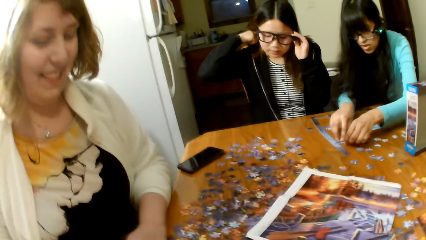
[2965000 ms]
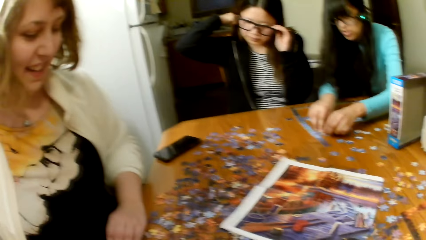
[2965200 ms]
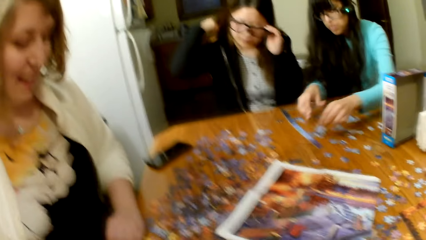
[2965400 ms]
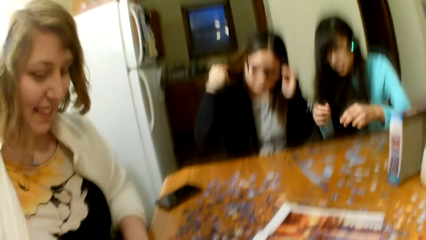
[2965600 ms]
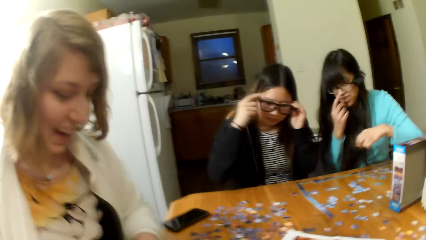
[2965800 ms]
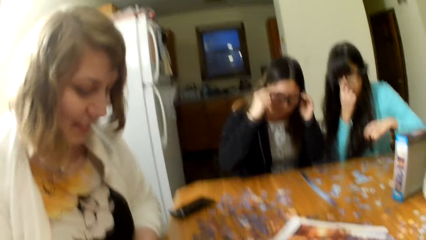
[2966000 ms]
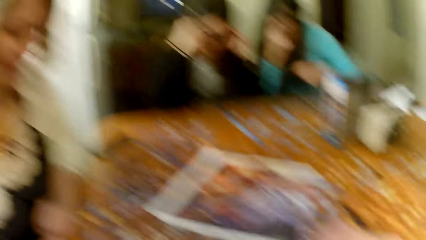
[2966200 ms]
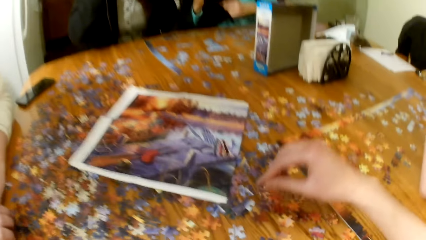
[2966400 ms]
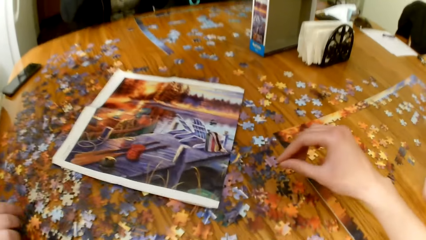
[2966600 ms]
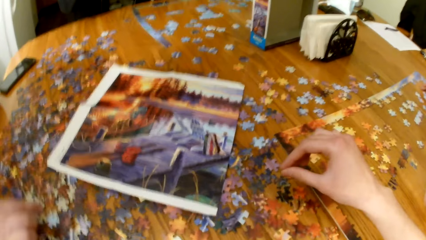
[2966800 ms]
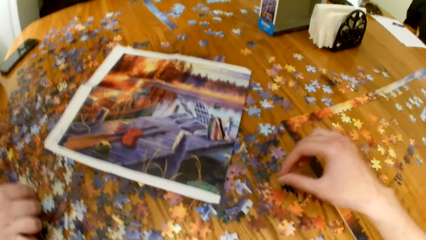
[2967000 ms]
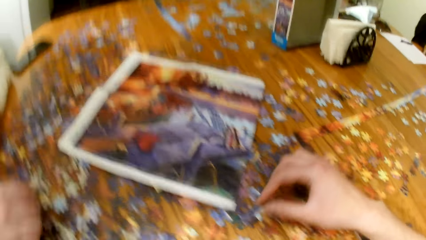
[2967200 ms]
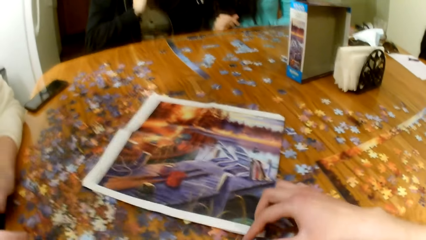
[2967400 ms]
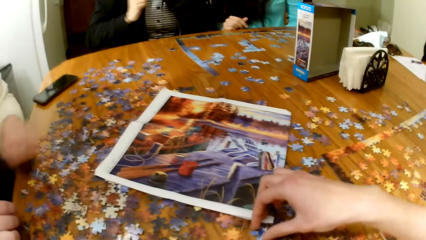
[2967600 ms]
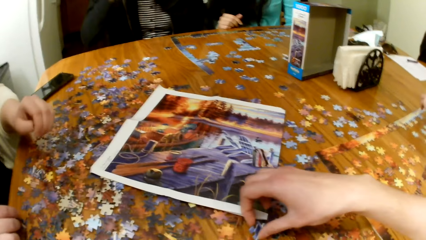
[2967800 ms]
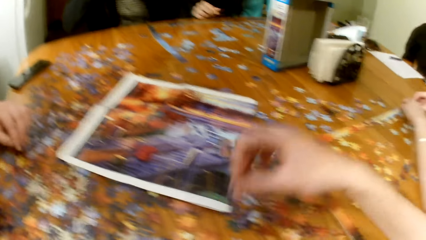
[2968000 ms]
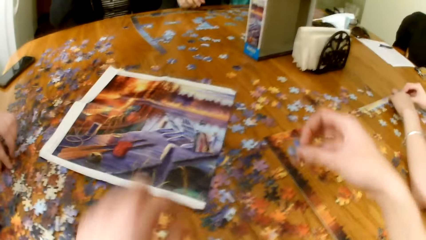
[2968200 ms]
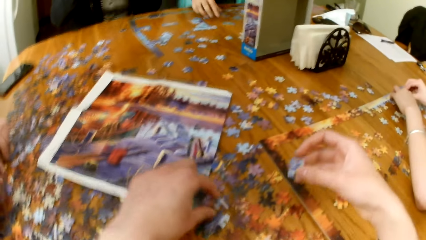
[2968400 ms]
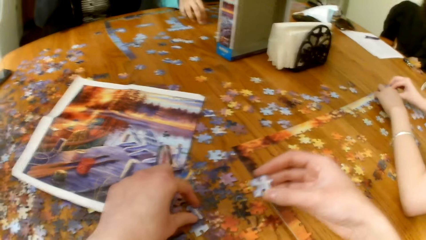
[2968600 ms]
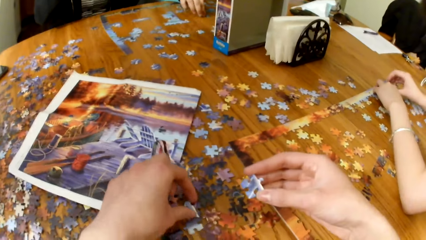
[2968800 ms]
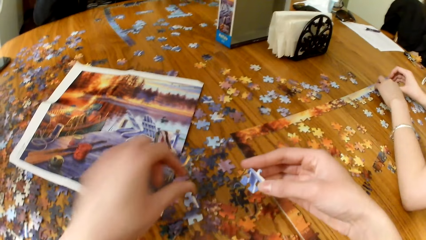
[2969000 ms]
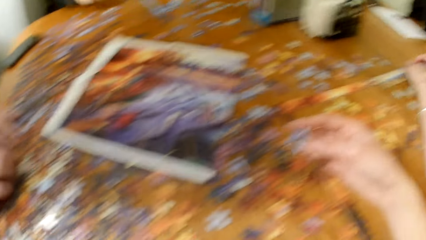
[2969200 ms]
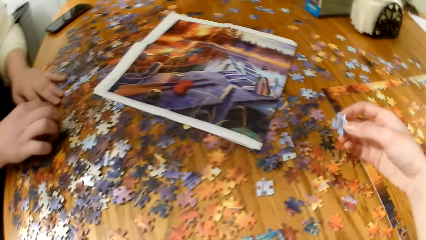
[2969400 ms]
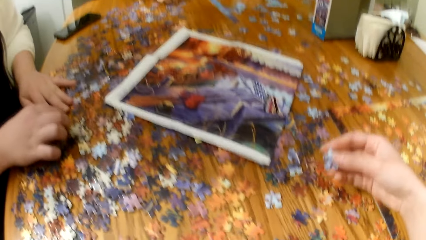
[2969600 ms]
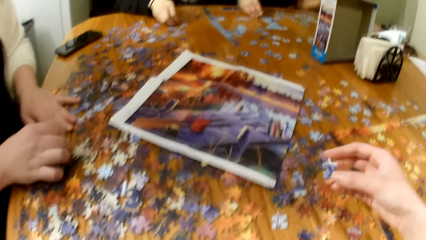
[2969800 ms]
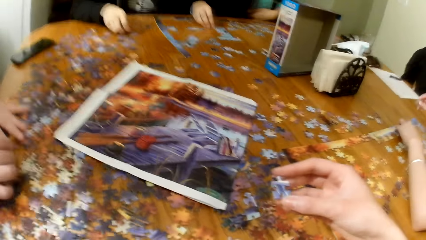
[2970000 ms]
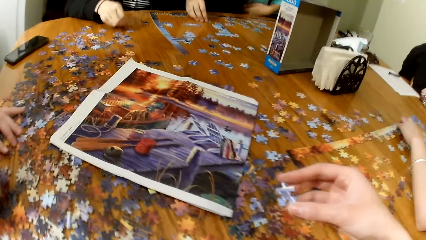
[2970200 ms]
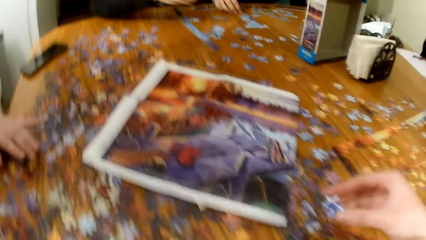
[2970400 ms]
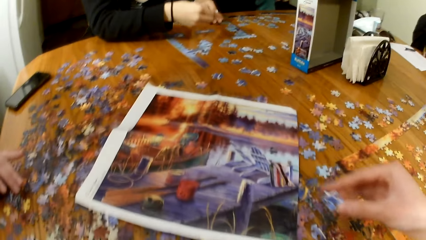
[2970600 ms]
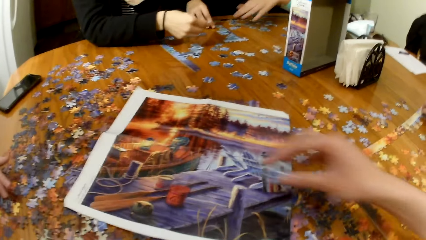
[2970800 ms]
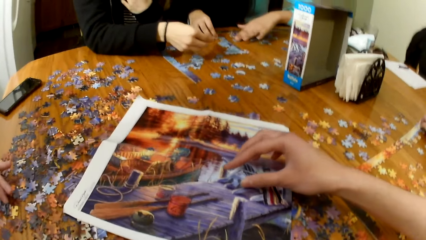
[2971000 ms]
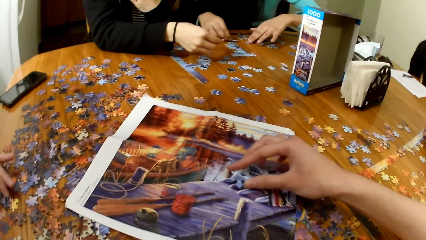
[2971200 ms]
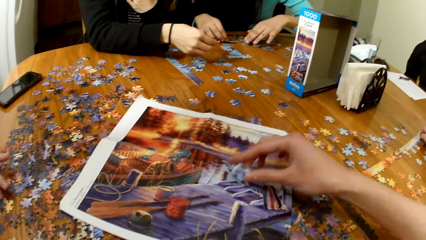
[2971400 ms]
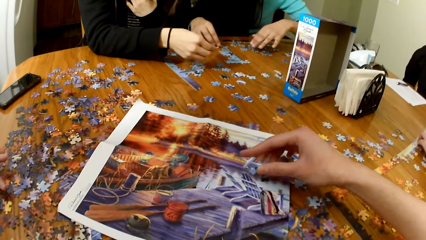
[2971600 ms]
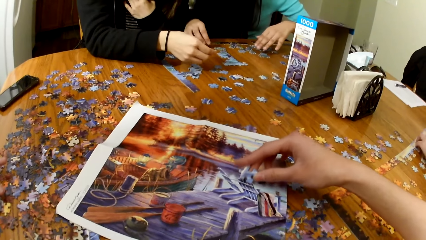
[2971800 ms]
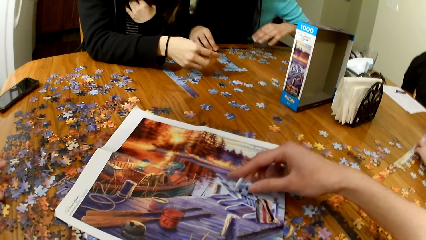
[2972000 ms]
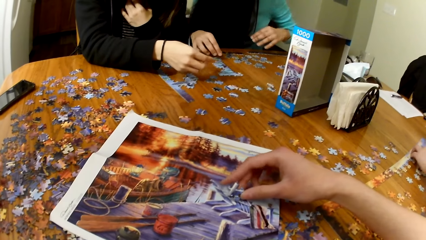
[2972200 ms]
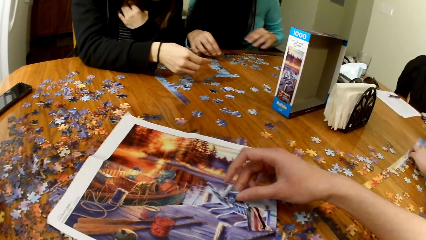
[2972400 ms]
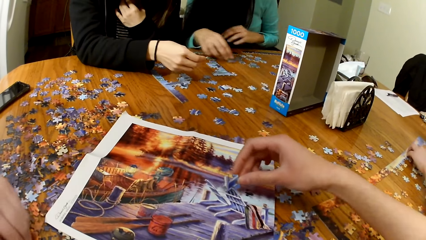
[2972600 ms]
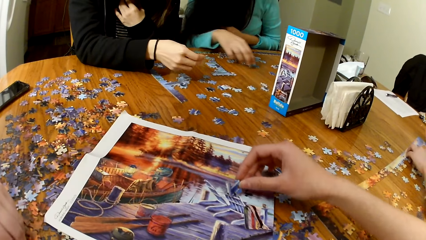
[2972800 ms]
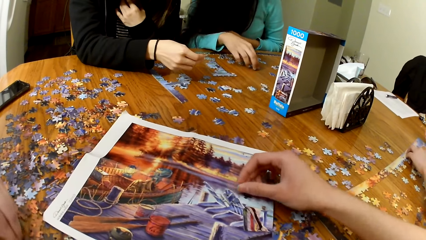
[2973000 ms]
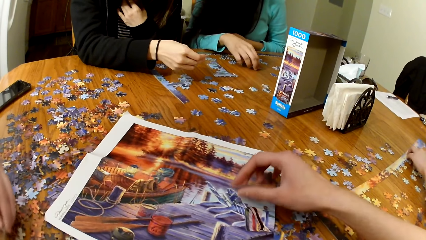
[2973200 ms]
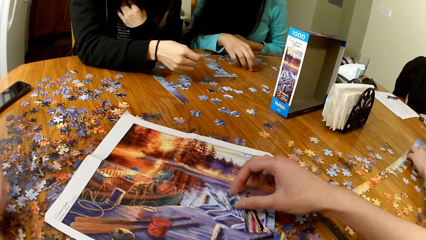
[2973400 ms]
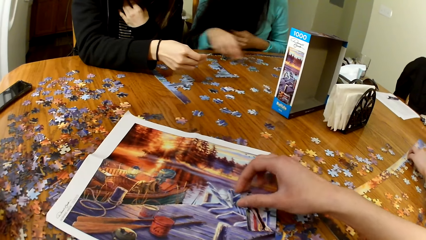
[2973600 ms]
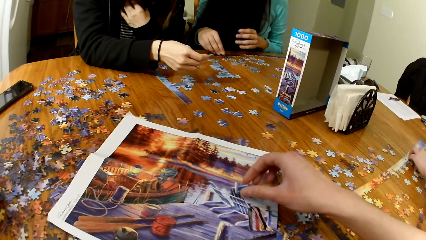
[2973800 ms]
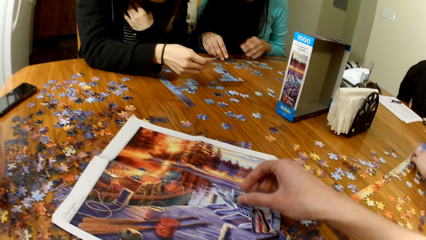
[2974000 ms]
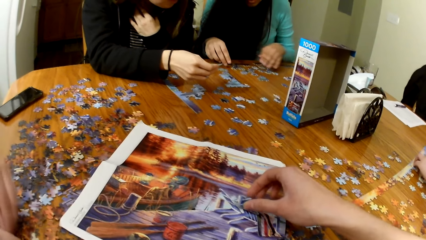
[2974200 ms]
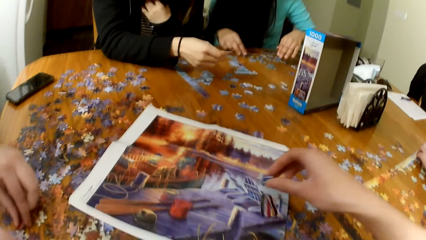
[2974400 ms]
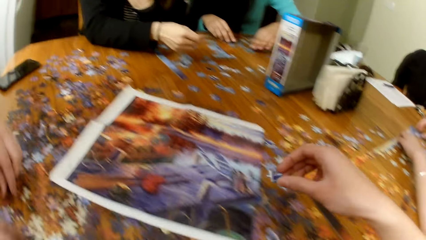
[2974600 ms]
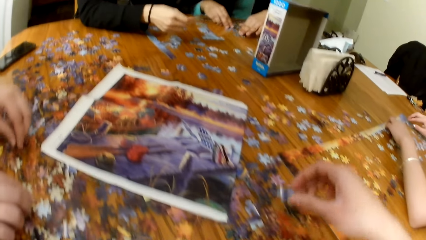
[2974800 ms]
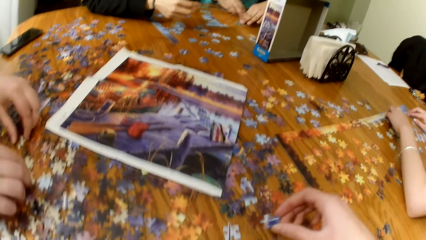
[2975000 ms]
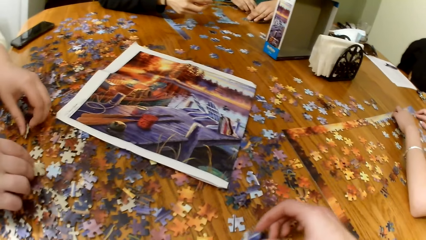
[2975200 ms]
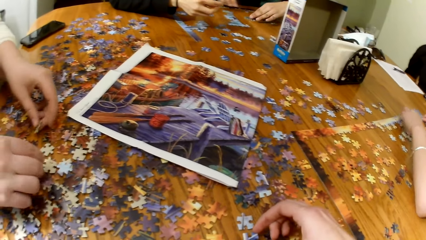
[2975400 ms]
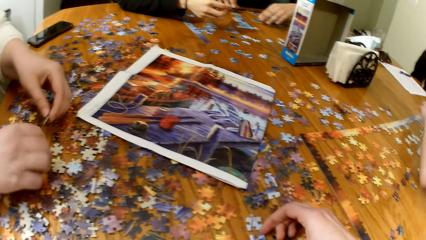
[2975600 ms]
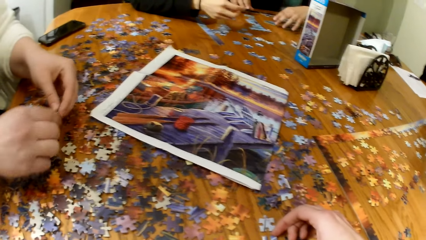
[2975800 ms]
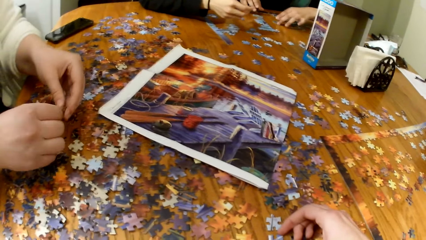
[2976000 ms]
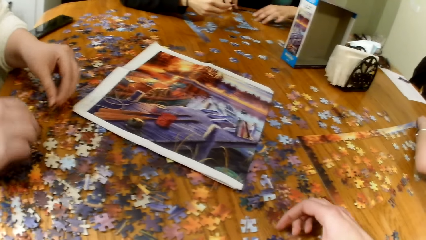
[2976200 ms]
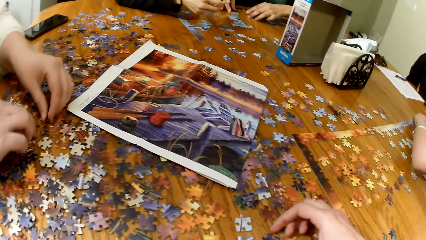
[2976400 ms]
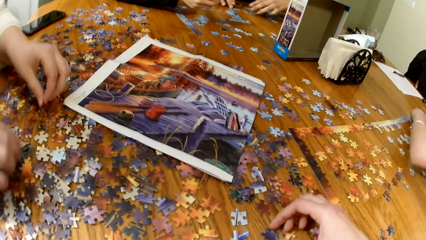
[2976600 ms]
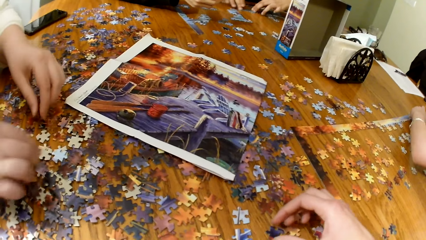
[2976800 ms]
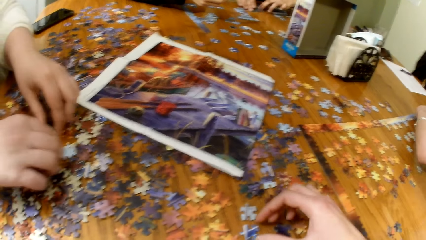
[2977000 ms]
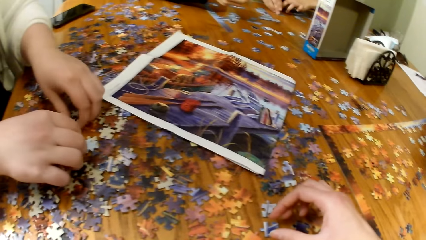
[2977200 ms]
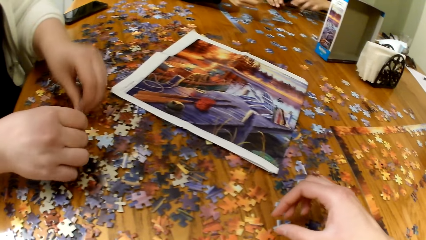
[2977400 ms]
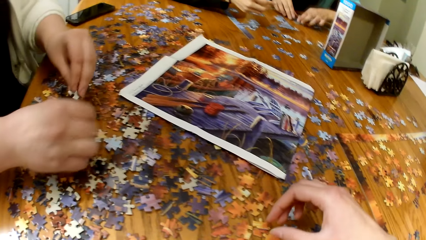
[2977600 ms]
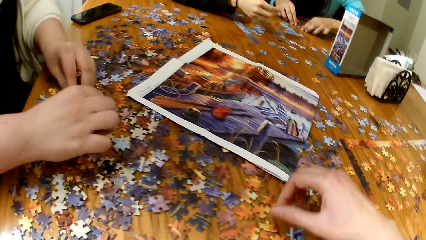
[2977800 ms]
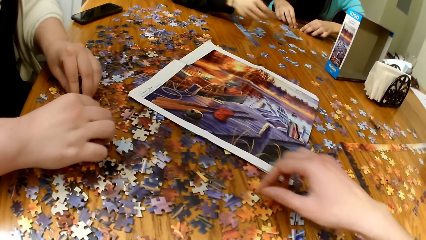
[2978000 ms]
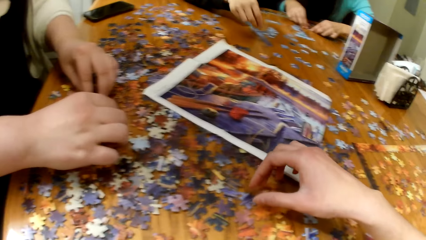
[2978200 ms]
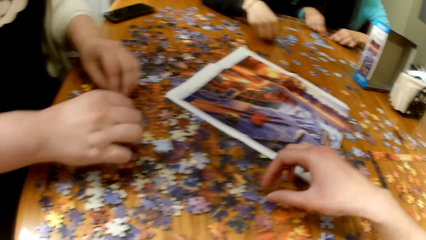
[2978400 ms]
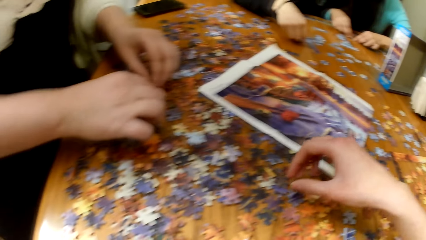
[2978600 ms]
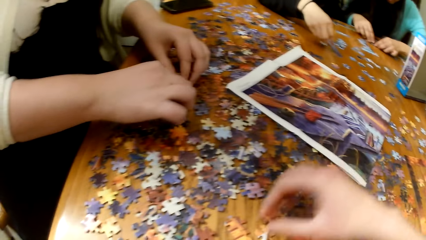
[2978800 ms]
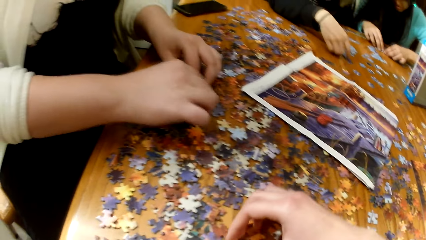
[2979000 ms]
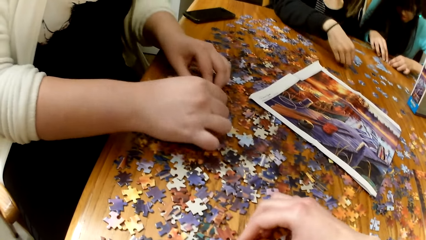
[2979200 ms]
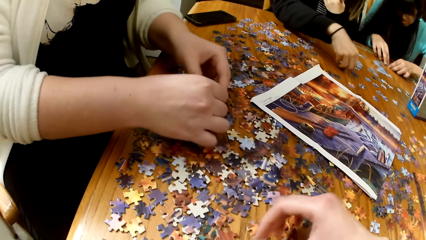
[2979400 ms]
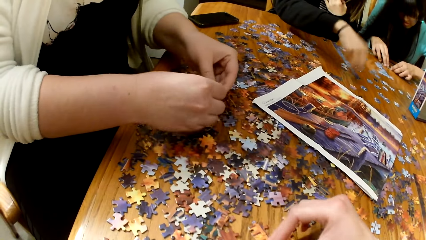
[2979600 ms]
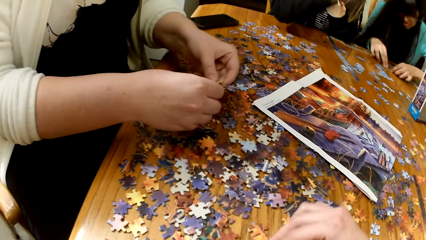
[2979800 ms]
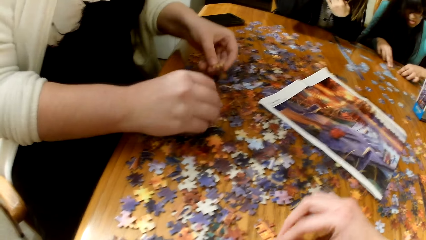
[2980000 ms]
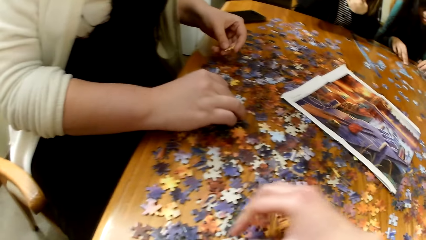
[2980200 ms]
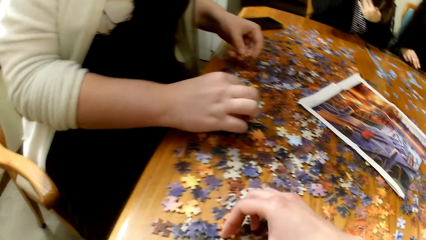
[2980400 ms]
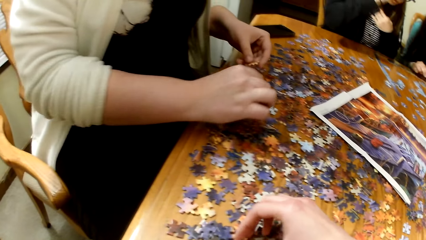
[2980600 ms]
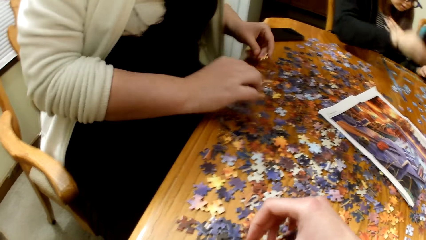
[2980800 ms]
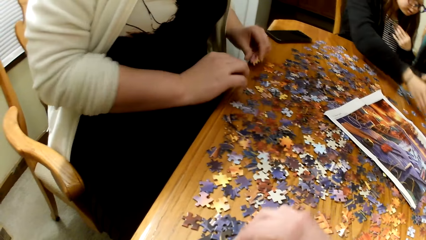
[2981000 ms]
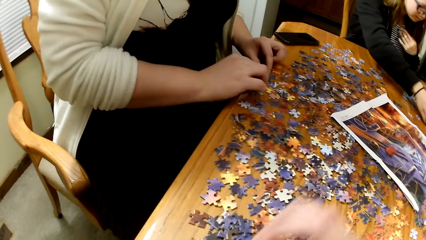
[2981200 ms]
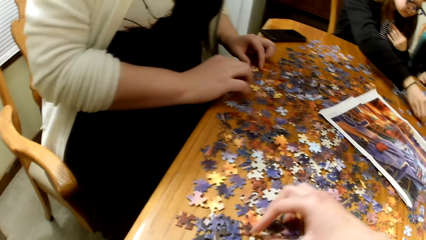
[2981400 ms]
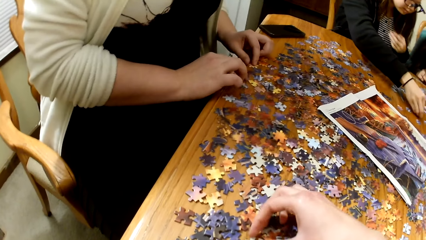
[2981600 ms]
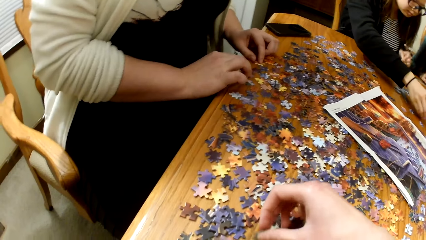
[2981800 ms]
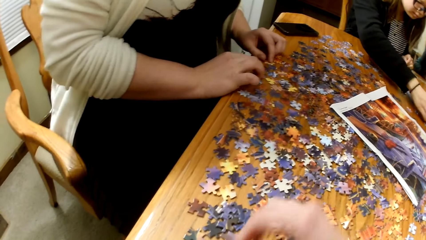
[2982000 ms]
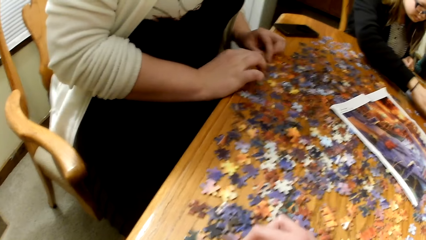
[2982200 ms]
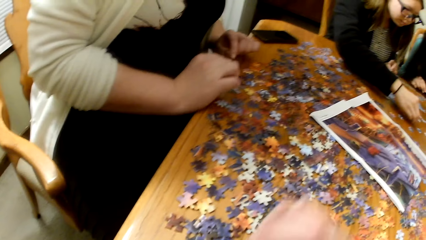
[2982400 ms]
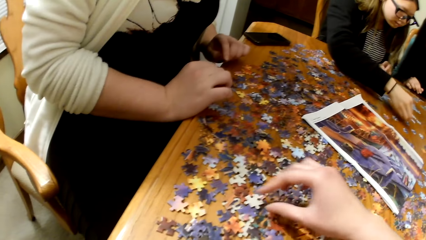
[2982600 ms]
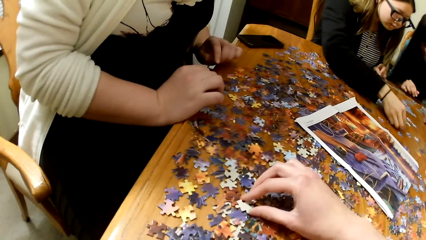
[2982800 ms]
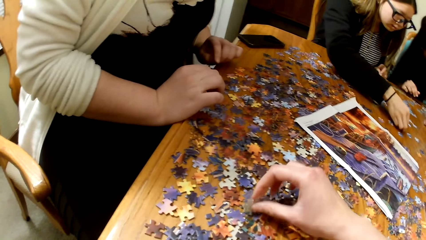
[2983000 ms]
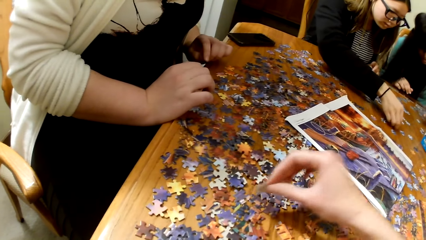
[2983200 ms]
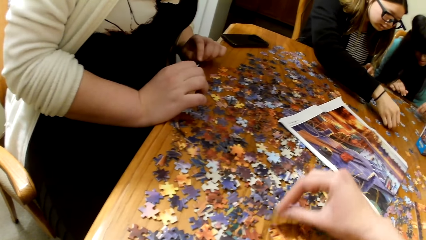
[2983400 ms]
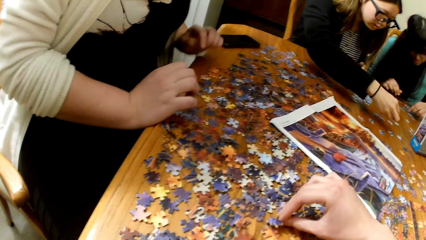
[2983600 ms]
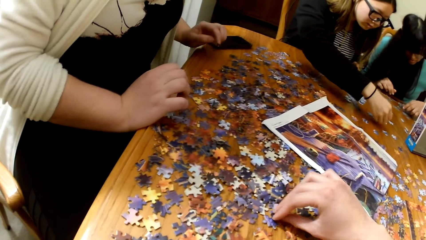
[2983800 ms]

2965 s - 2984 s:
A woman sorts the game pieces. The camera wearer sorts the pieces. The woman plays the jigsaw puzzle. The camera wearer plays the jigsaw puzzle. The woman plays the jigsaw puzzle. The camera wearer plays the jigsaw puzzle. The woman plays the jigsaw puzzle.
